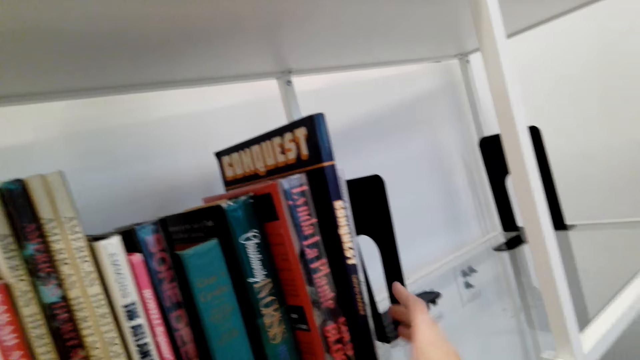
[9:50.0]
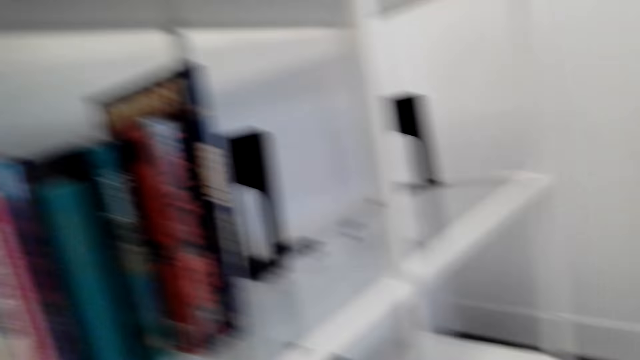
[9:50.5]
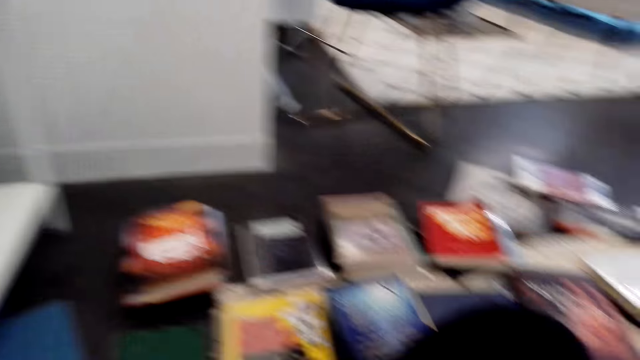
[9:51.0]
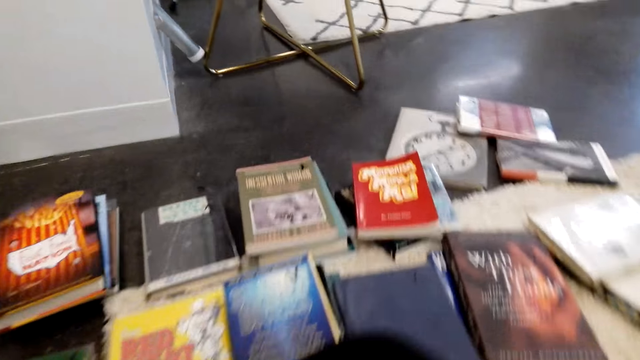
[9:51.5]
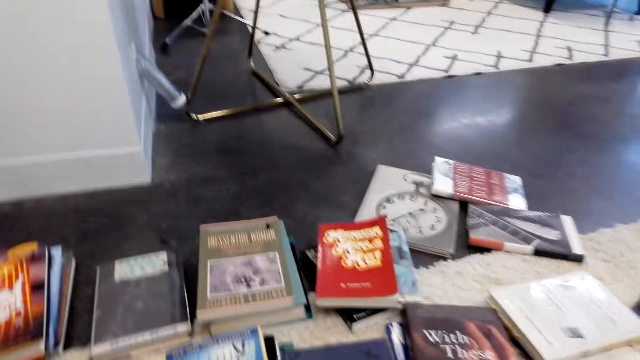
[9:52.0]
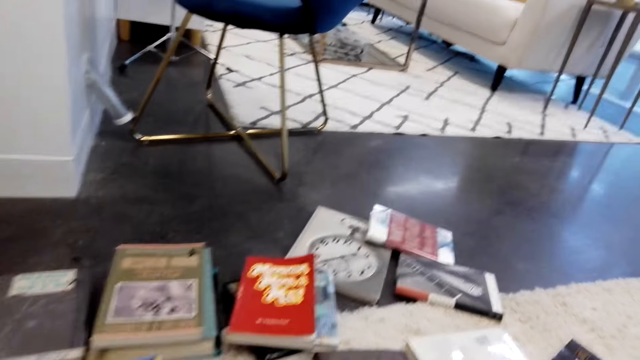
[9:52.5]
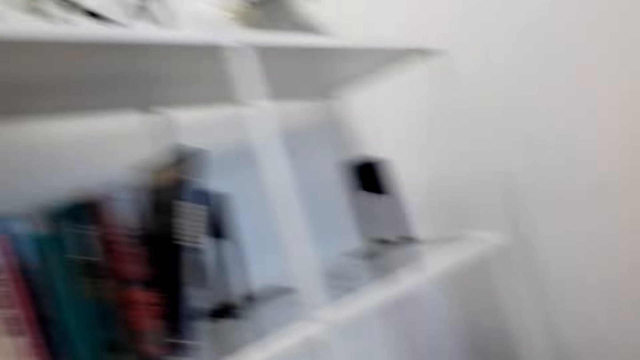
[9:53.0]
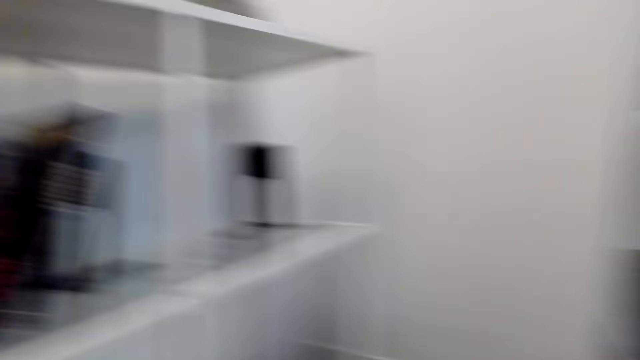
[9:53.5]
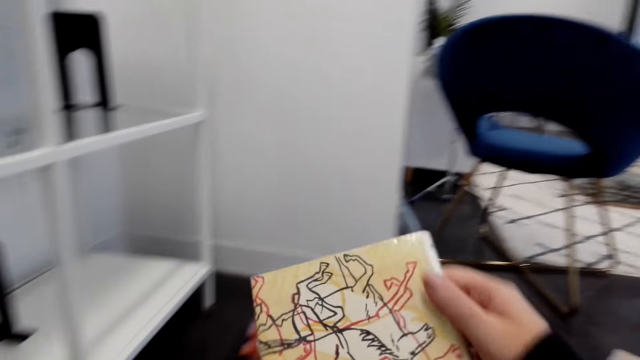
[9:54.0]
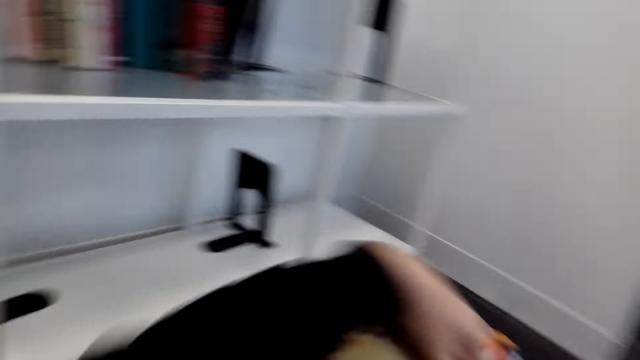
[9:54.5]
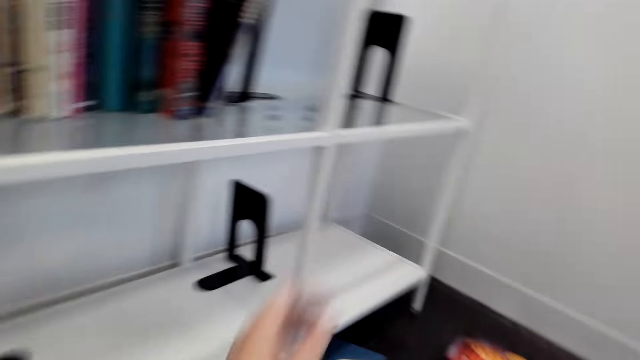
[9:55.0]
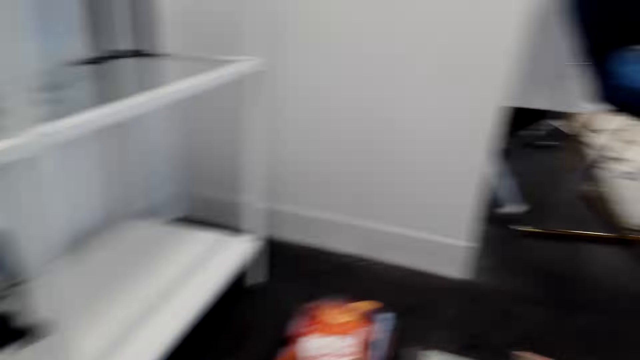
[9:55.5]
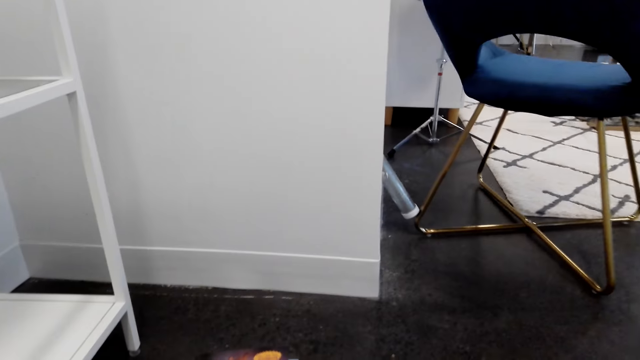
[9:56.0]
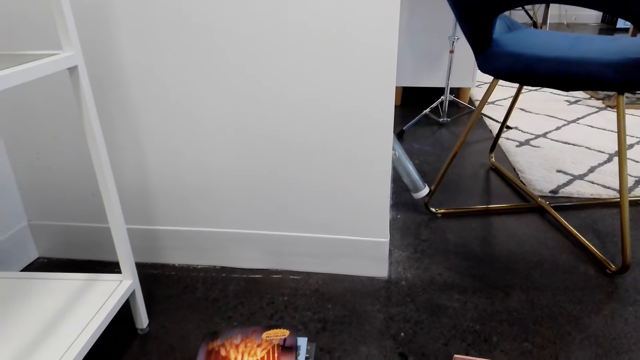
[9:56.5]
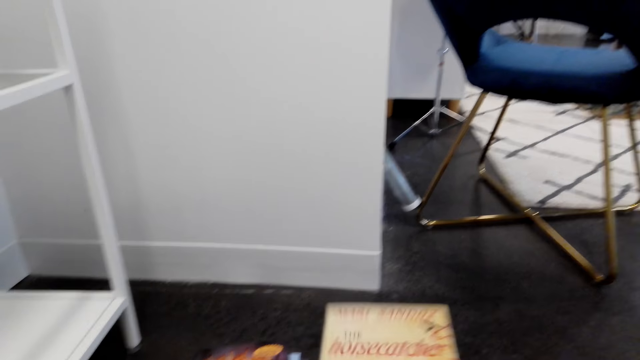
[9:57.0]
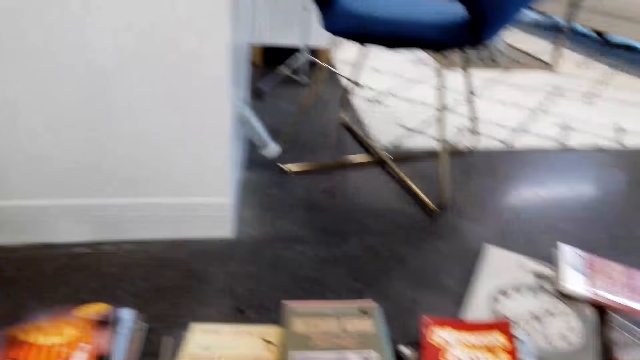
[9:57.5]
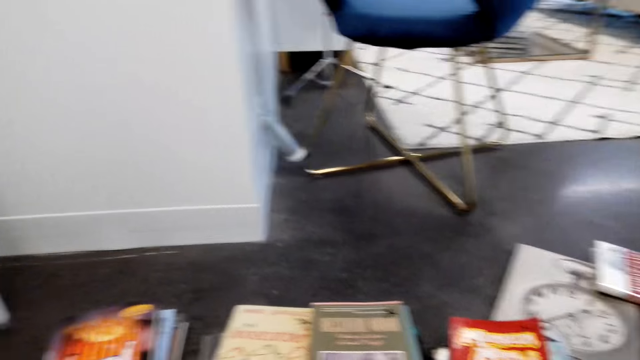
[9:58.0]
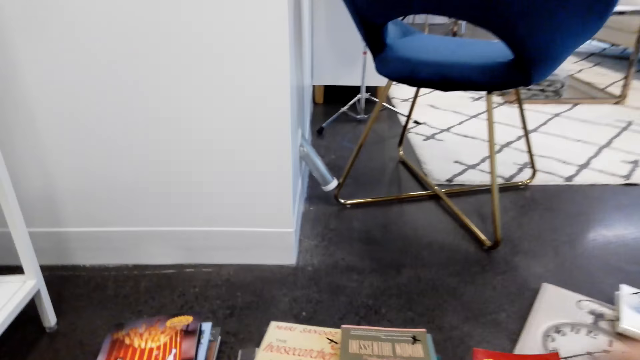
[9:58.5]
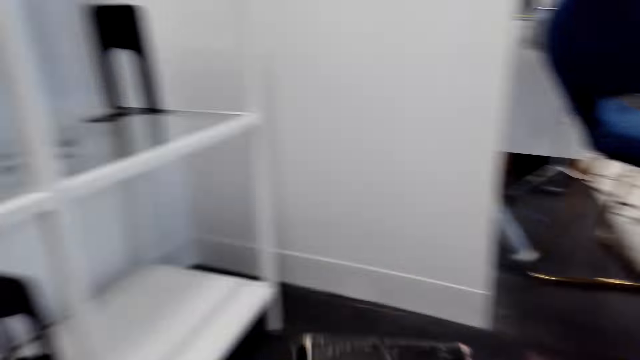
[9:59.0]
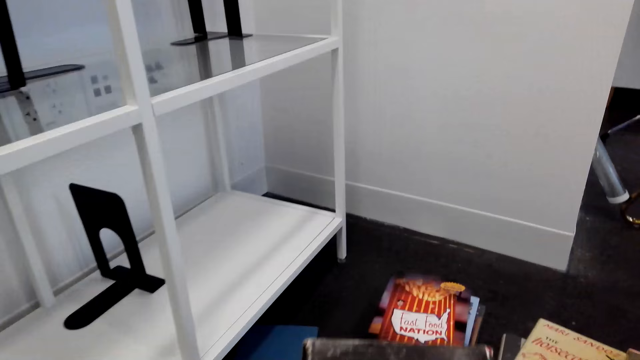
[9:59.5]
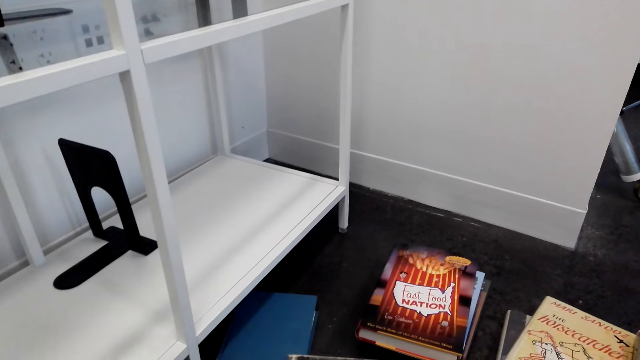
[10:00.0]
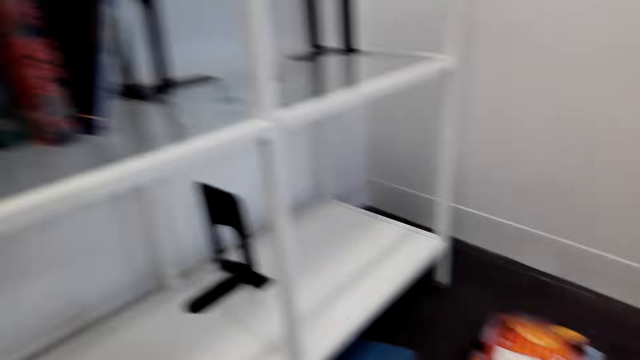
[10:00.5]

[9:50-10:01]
The camera wearer picks the books on the floor. They put the books aside. They pick the books on the floor.

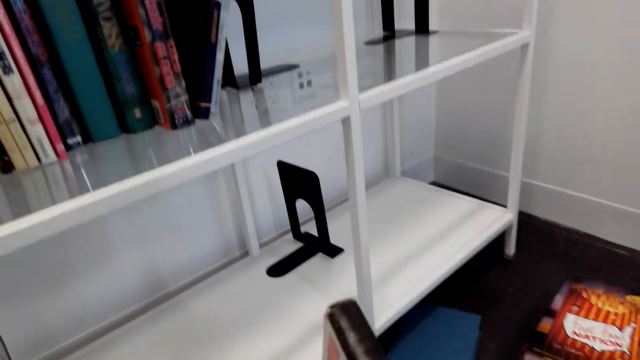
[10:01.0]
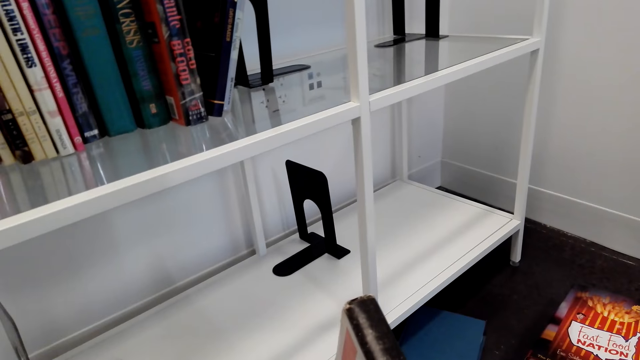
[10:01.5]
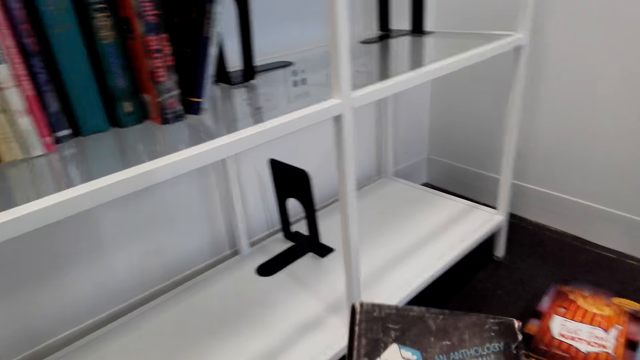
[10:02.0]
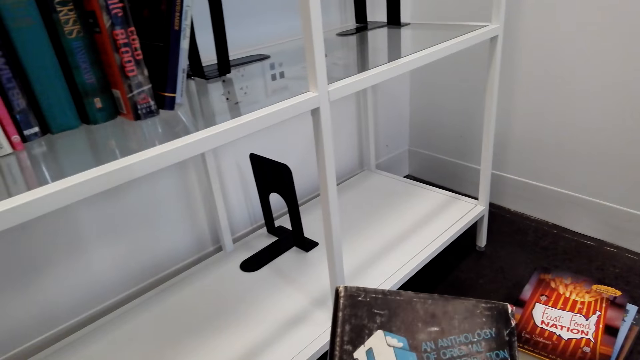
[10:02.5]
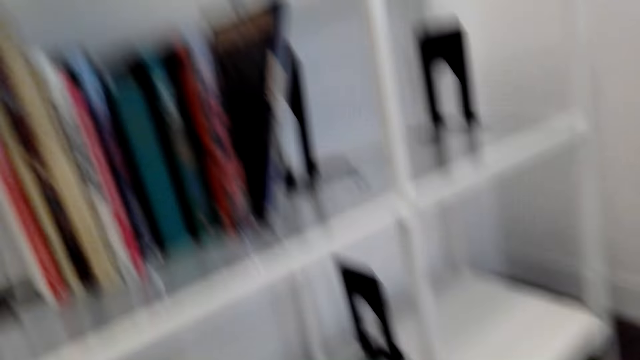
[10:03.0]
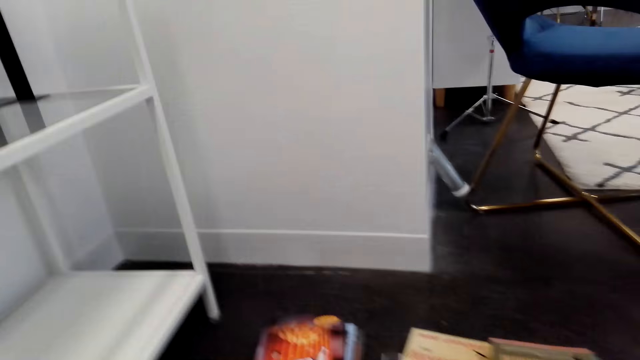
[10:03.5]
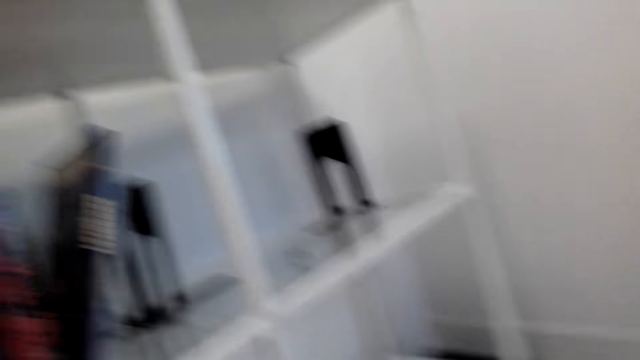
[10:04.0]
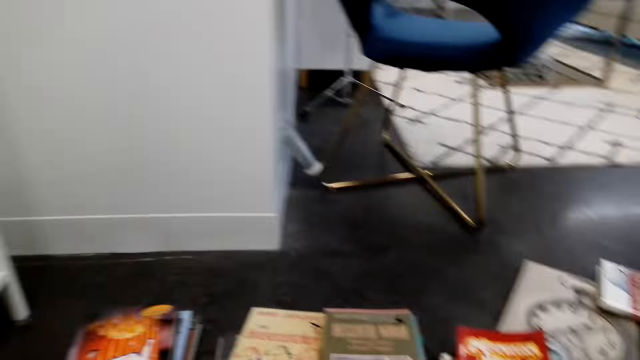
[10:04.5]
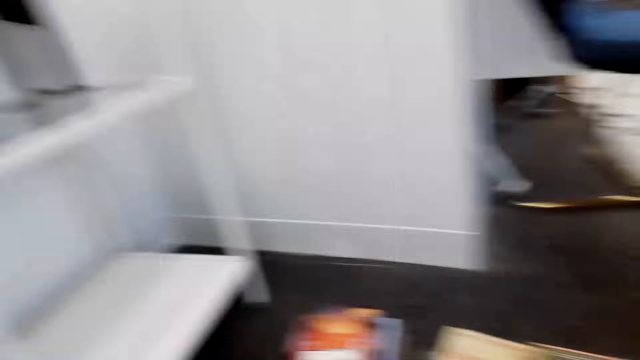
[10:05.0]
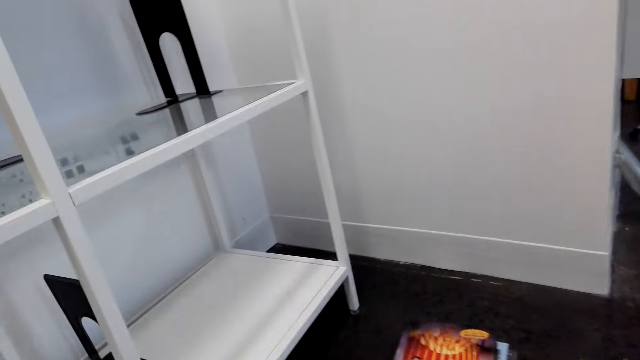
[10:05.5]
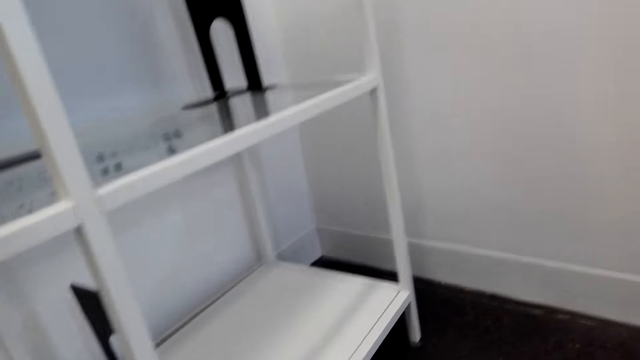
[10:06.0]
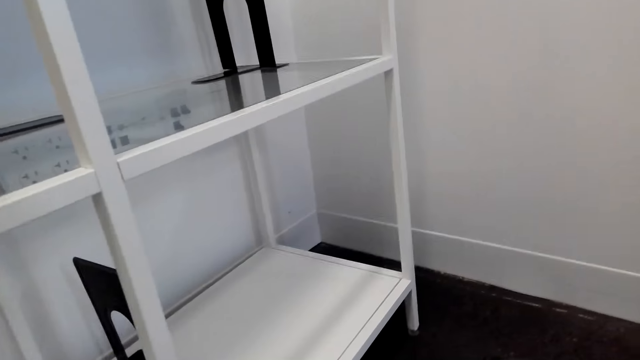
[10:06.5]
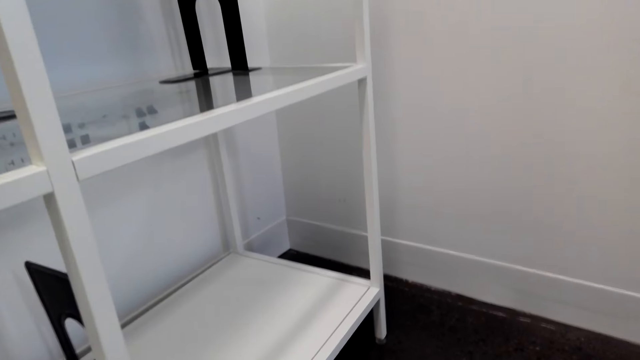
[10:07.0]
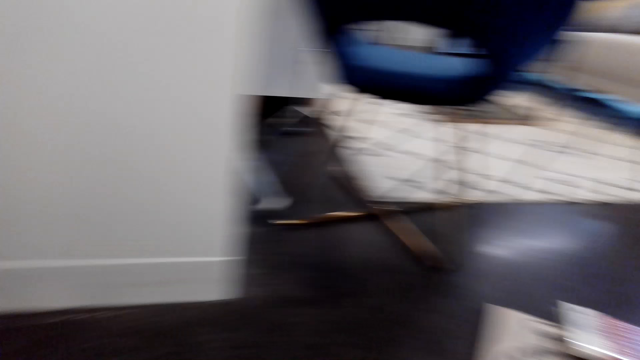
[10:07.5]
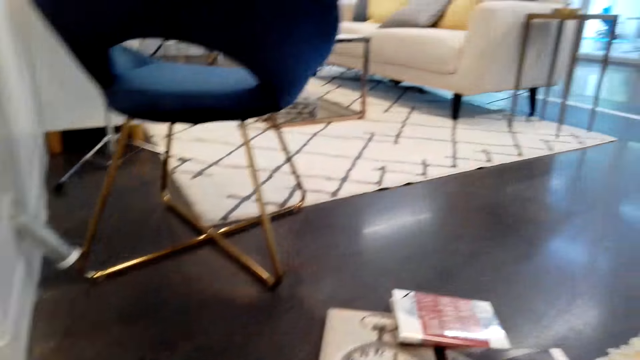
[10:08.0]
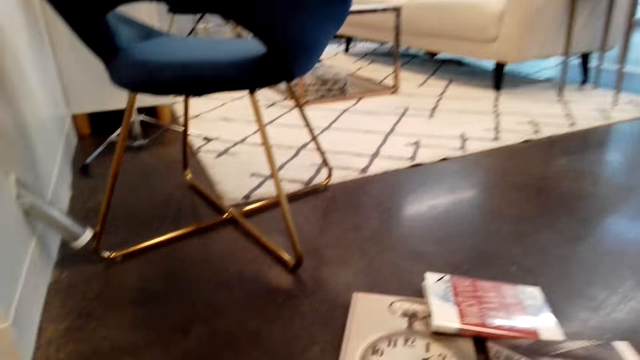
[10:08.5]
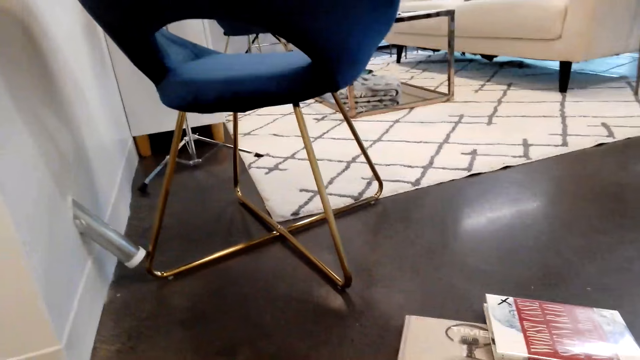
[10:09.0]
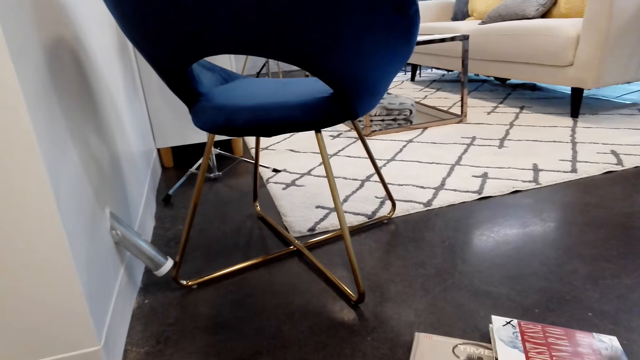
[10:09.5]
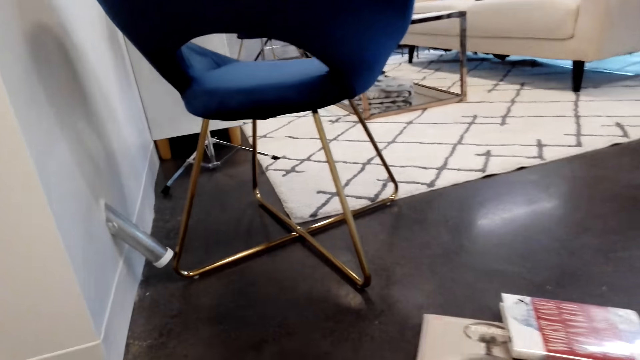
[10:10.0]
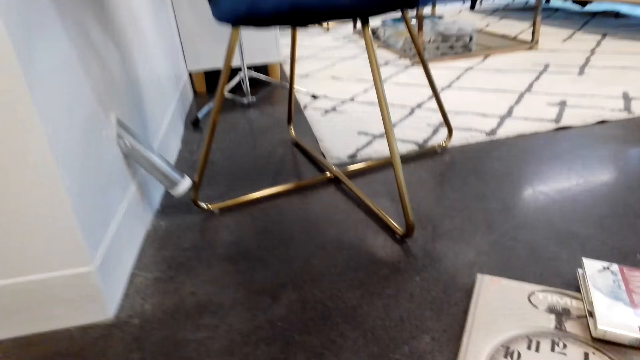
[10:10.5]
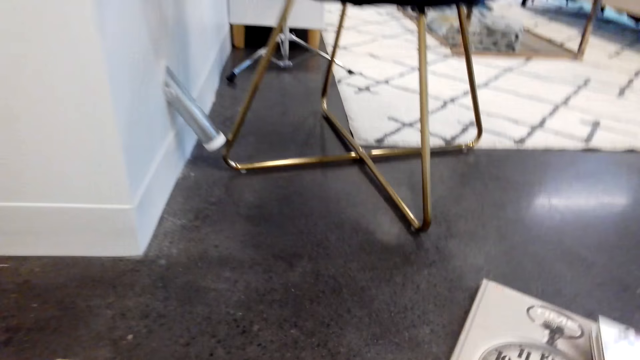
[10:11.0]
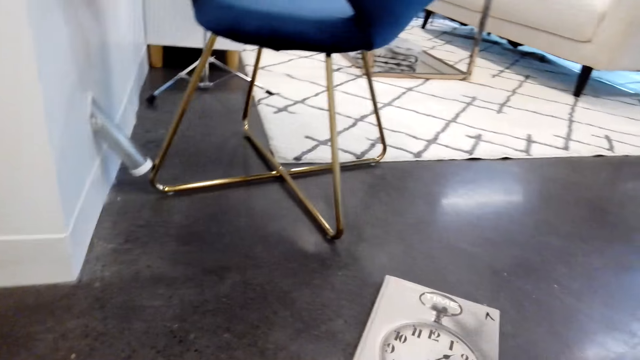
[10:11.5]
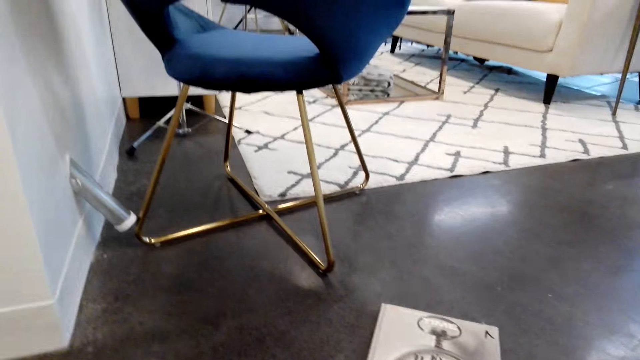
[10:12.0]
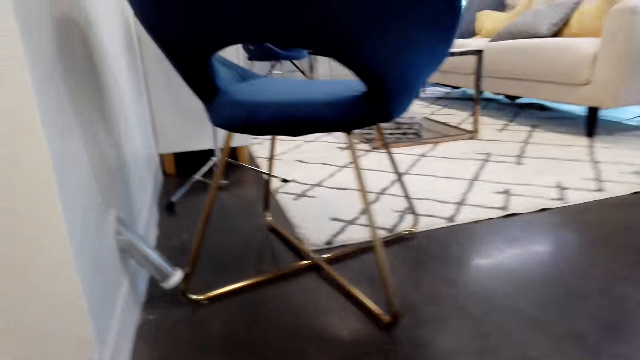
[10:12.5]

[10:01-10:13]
The camera wearer looks at the books in her hand. She looks around.
